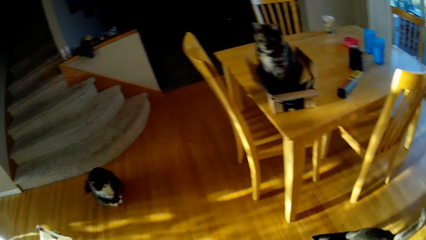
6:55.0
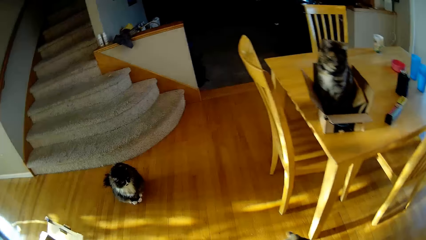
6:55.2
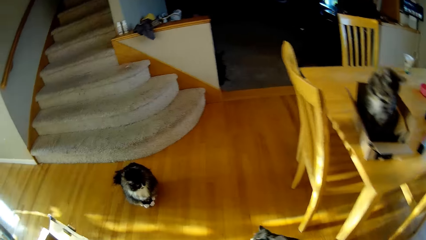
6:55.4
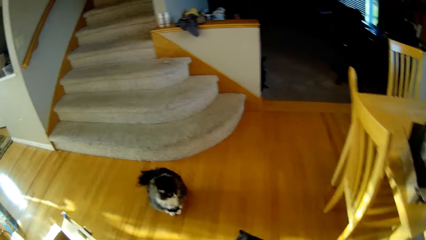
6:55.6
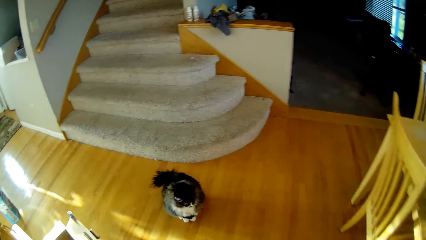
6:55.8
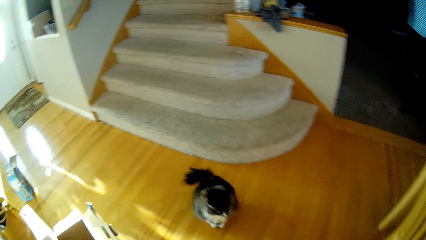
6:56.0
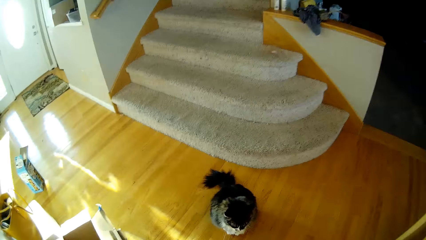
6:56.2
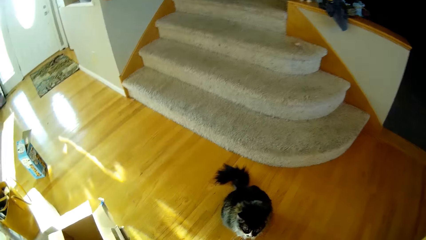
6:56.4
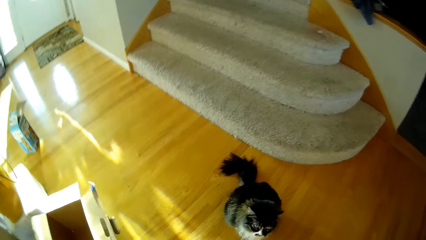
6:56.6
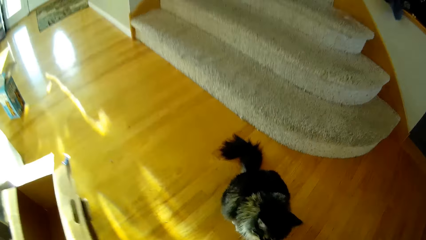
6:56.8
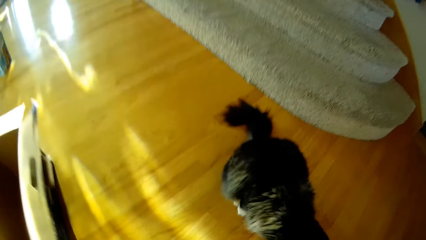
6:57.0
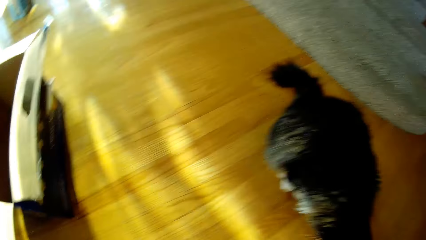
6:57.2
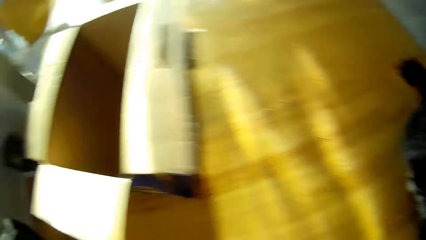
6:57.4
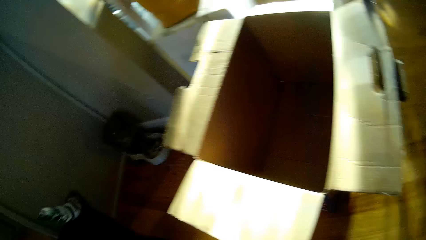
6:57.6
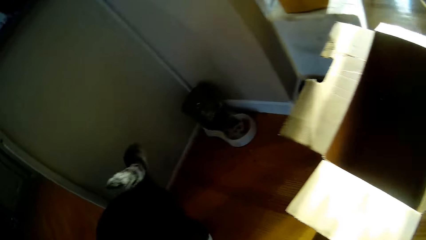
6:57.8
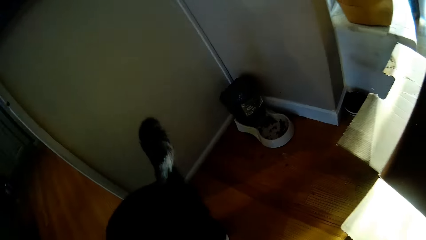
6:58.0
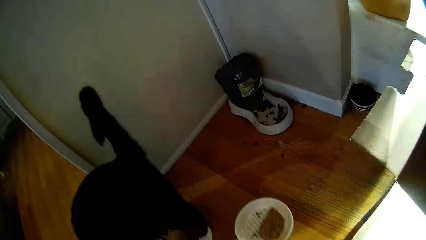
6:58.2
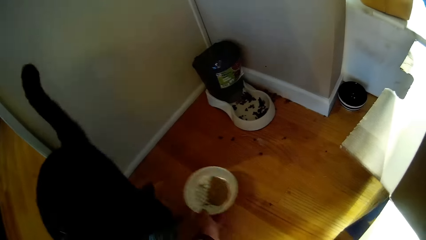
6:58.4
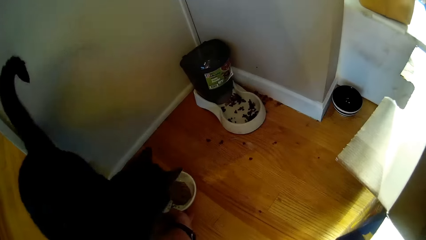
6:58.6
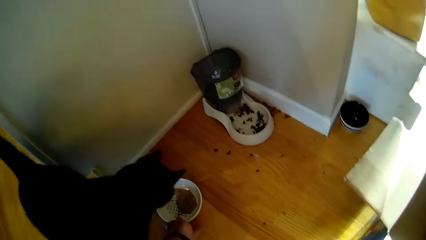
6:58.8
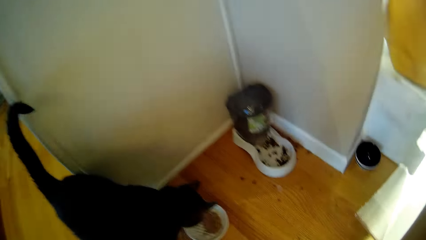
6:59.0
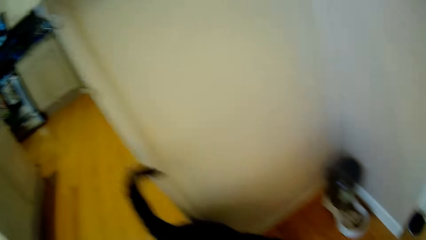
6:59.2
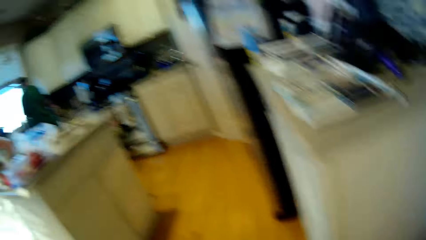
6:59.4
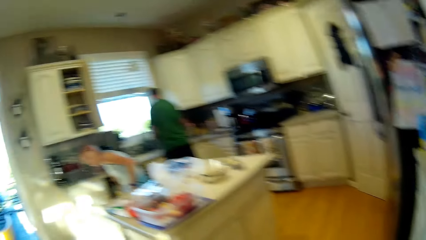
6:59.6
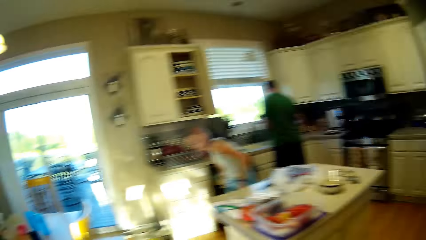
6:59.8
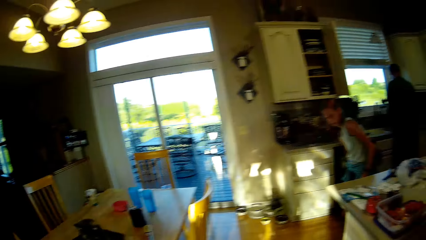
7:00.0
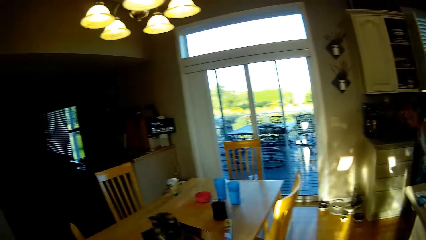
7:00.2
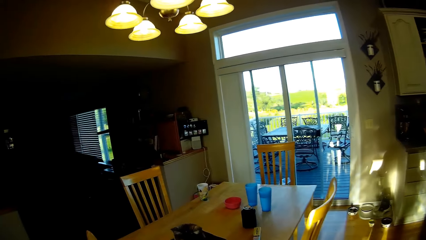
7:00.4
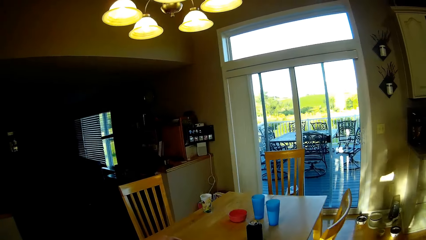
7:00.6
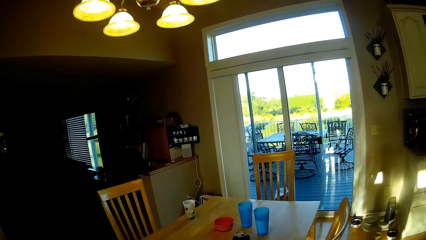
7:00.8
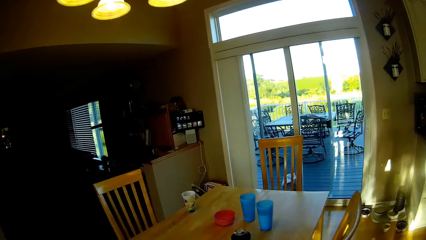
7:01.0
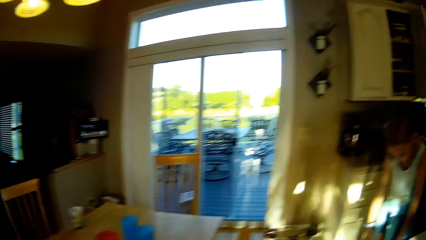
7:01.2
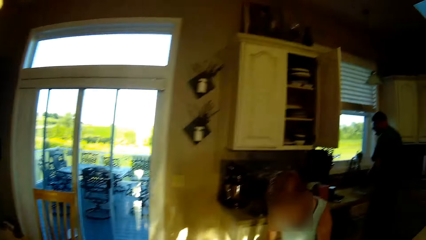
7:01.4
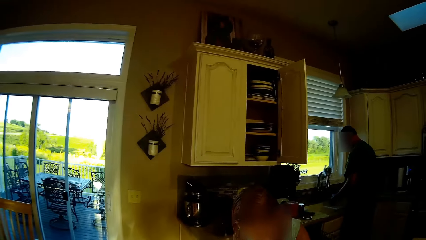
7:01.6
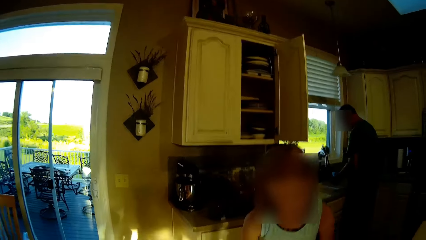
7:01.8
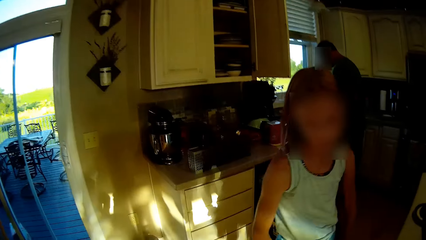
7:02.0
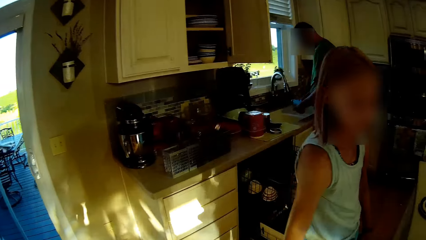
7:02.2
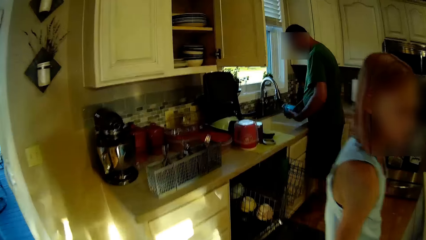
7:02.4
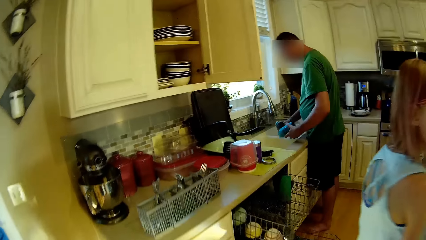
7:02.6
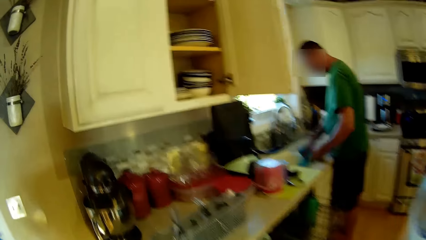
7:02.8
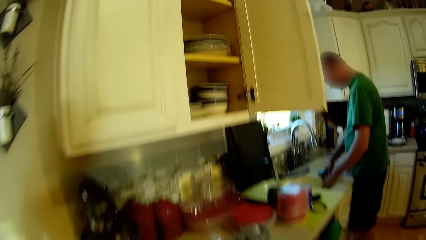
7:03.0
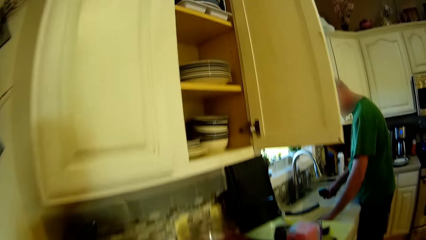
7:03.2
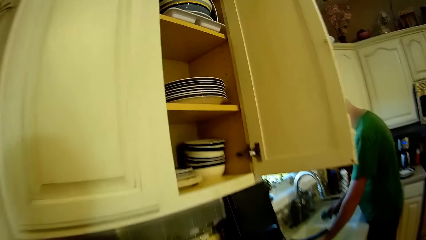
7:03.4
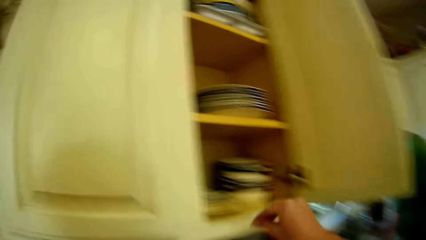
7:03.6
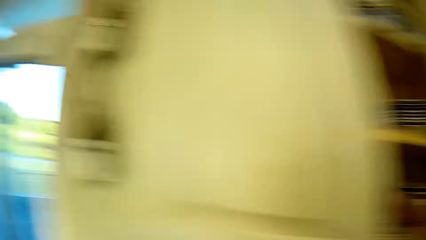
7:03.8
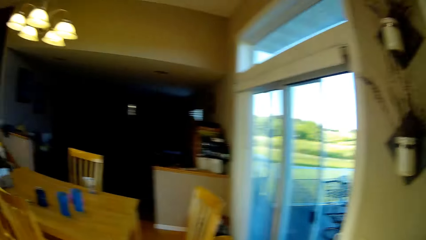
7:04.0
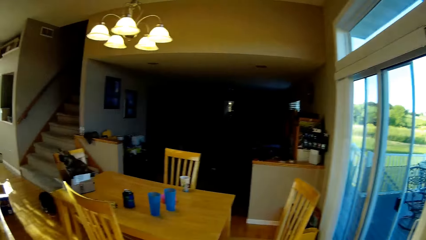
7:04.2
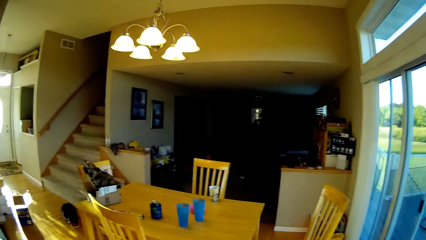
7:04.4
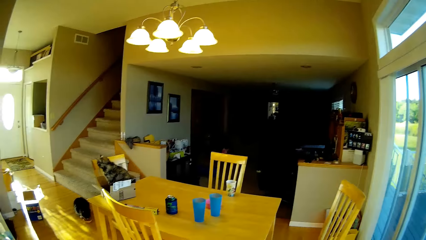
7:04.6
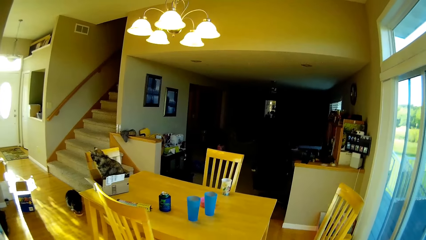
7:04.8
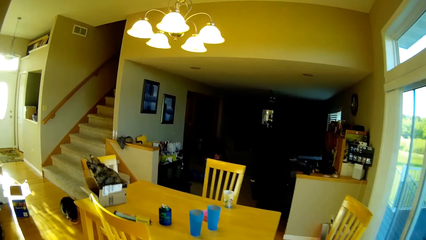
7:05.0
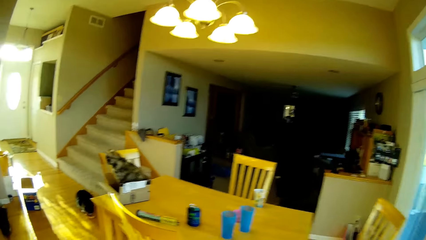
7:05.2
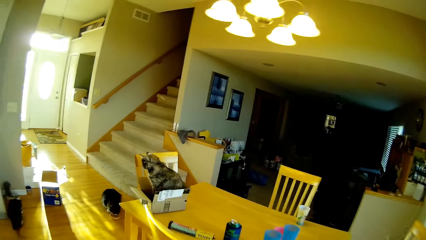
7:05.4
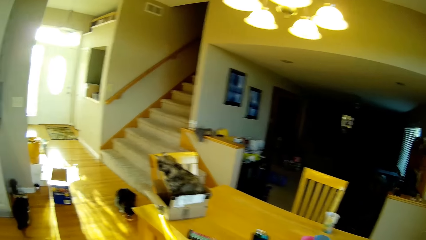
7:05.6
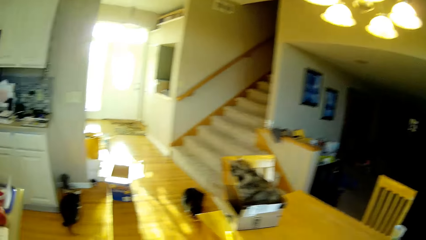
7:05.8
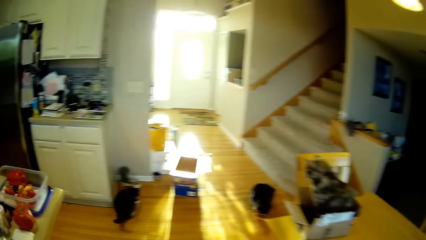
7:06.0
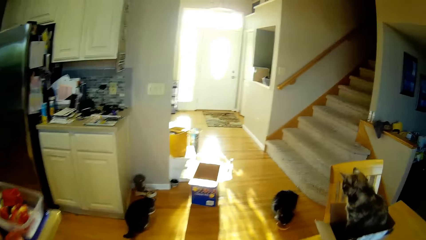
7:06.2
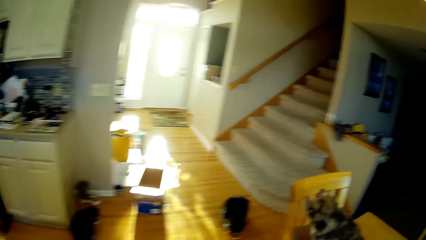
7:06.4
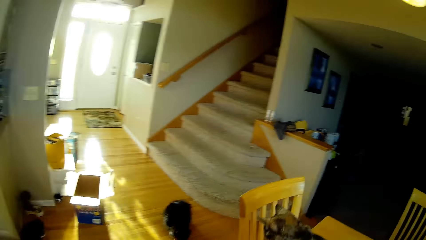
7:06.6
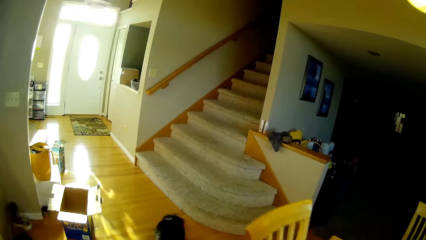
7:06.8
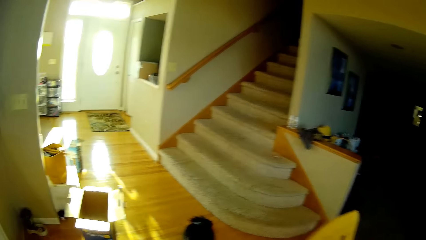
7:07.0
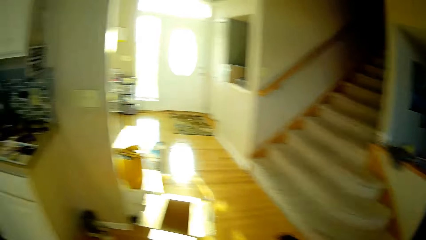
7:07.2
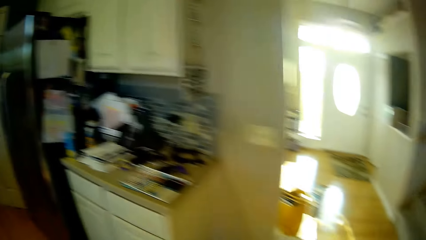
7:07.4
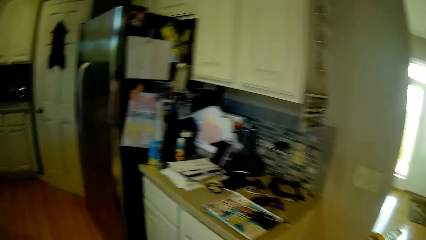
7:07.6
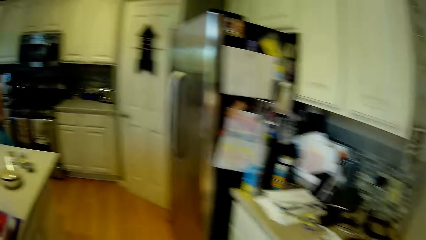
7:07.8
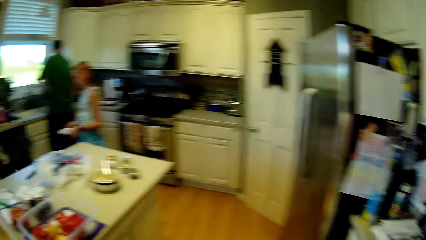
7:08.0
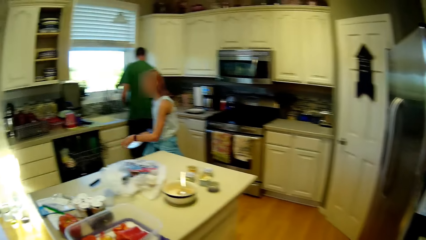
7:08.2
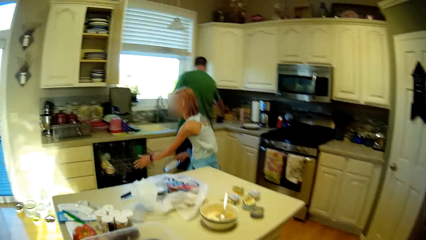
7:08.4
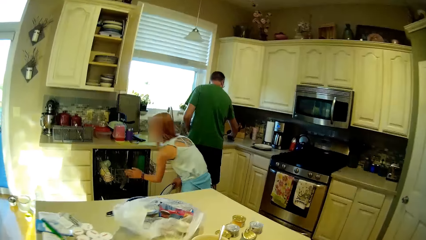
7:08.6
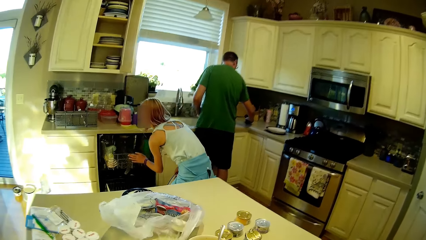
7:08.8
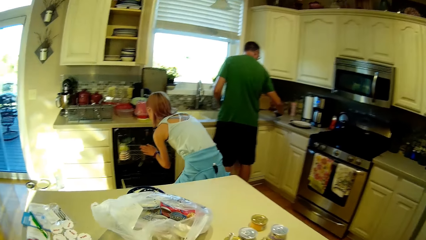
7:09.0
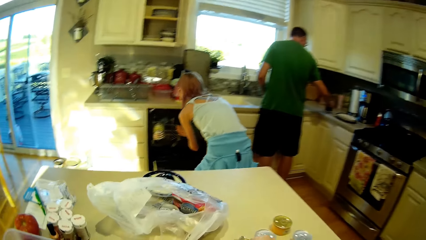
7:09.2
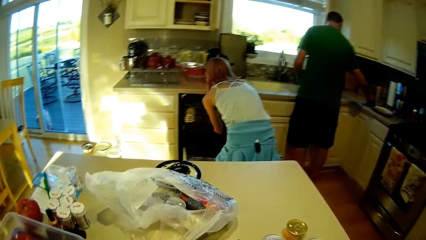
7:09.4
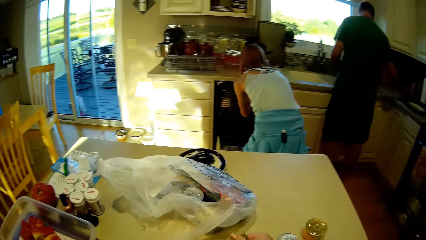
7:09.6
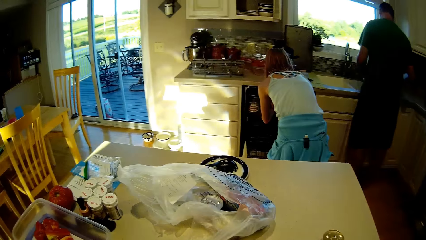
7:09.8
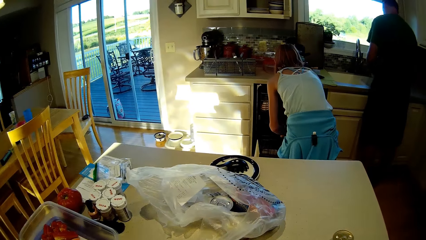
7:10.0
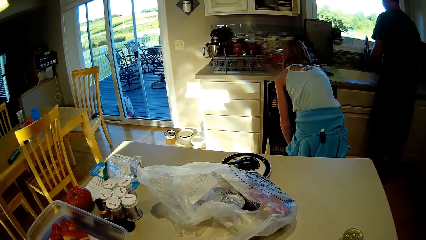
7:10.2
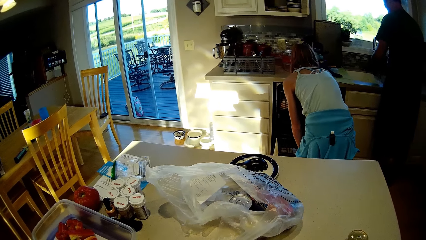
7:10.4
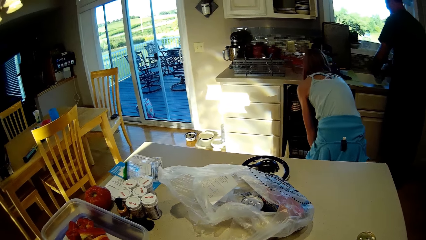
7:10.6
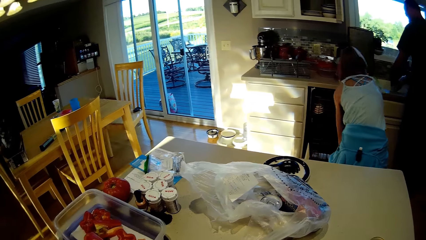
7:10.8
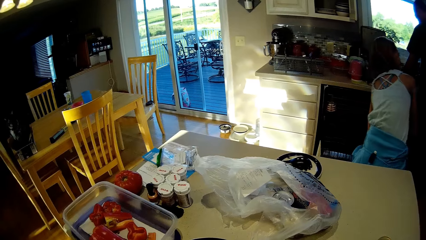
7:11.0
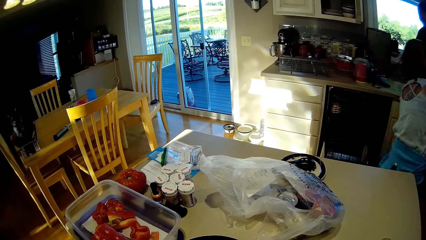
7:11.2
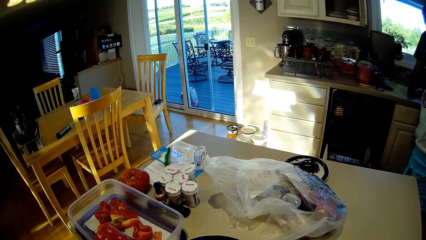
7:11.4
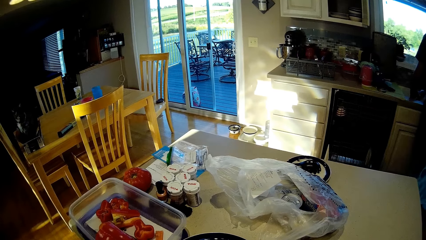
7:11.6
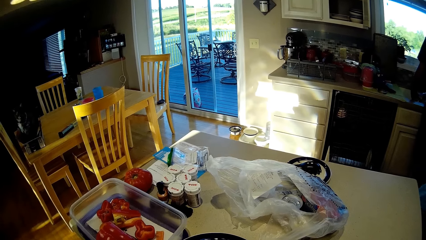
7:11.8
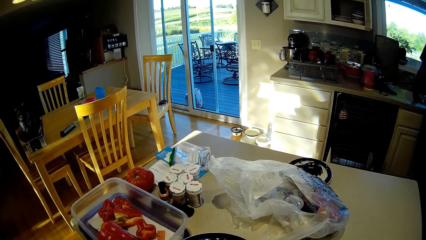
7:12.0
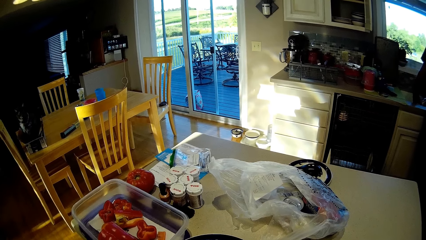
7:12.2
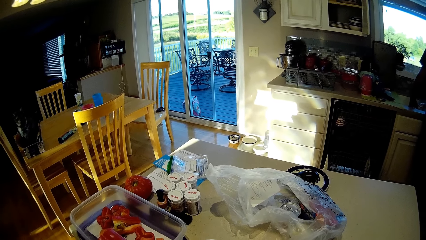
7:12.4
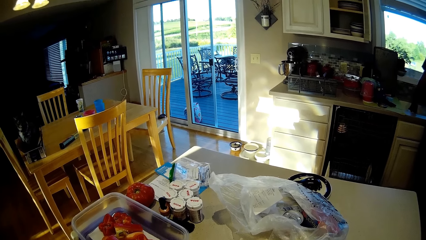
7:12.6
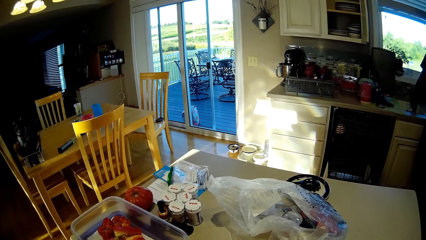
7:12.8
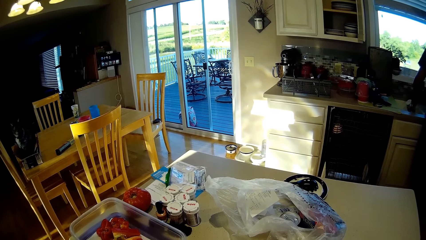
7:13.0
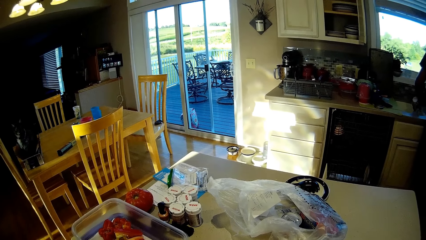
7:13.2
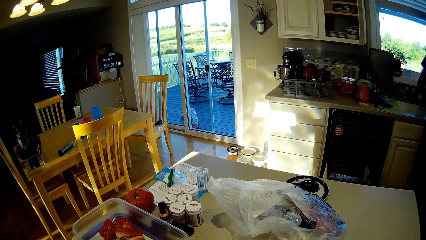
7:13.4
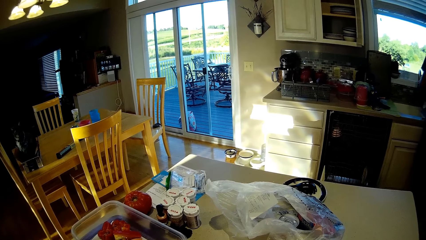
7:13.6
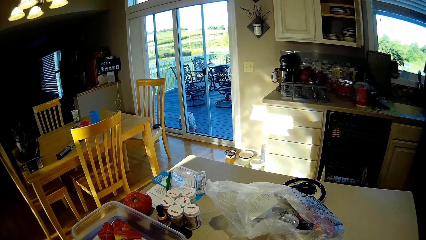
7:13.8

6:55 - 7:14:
The camera wearer puts a plate on the floor for cats. They look around and walk around. They take the bowl in the cupboard. They look around and walk around. A person pushes the drawer. The person walks around. The camera wearer looks around.
